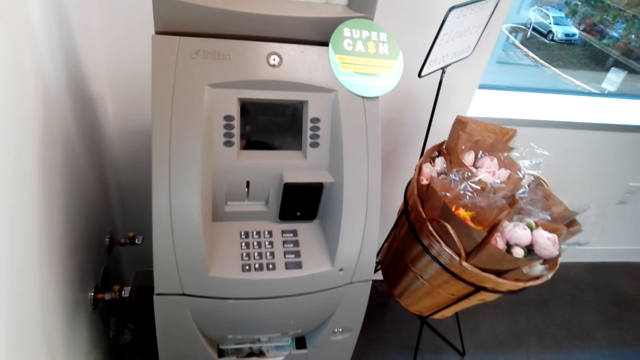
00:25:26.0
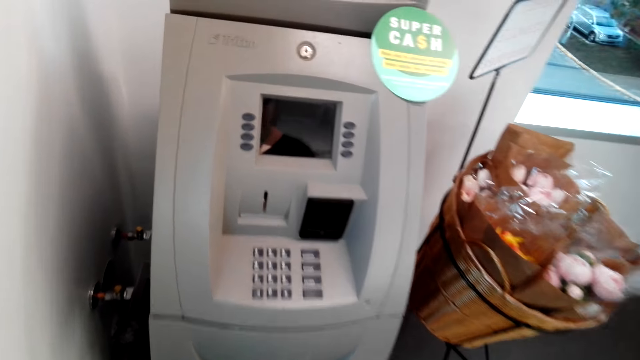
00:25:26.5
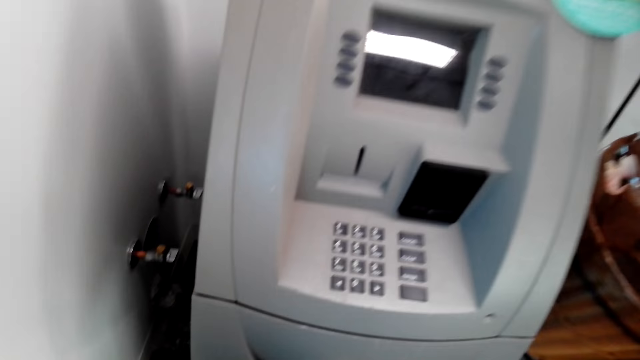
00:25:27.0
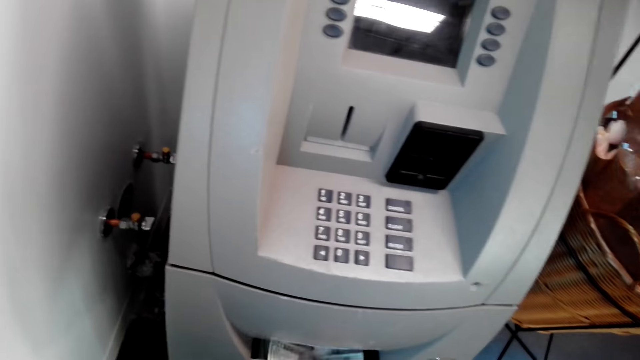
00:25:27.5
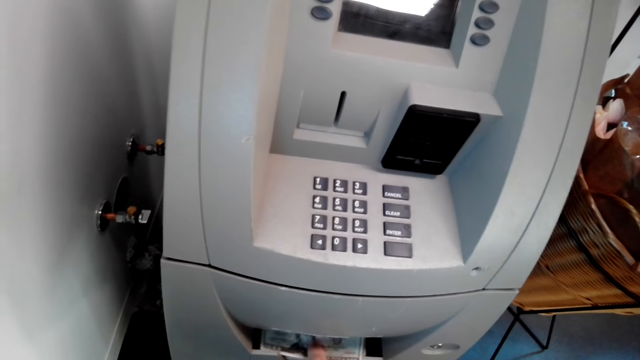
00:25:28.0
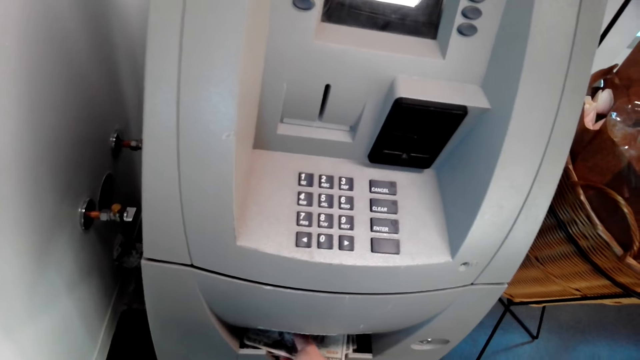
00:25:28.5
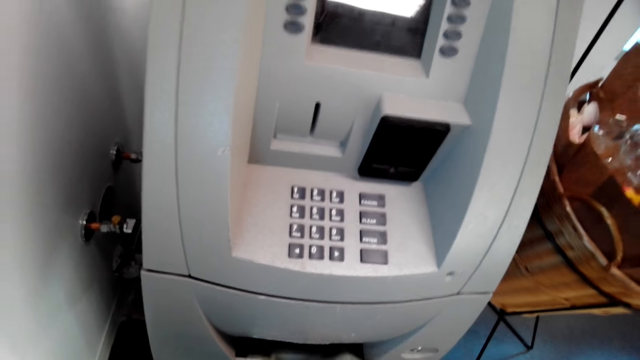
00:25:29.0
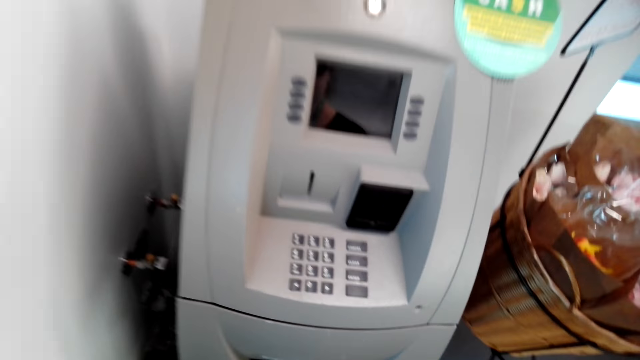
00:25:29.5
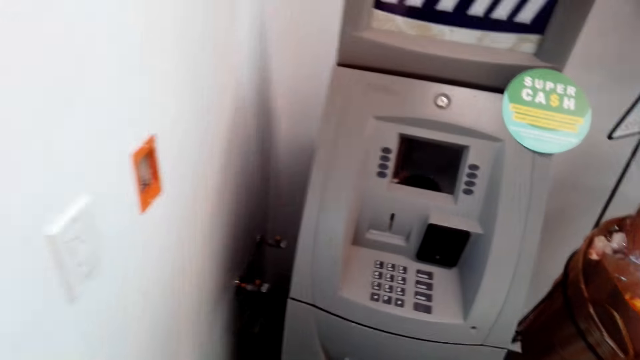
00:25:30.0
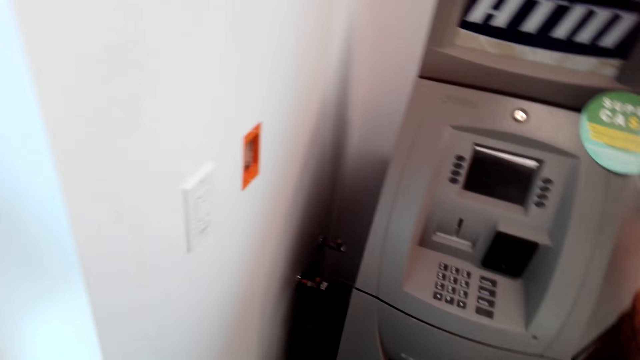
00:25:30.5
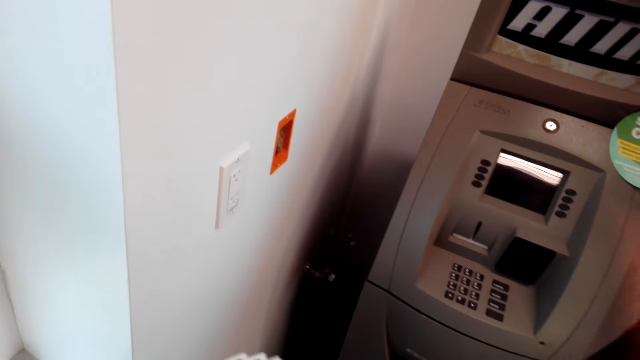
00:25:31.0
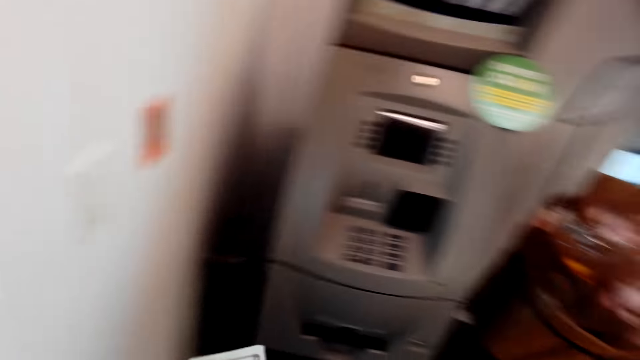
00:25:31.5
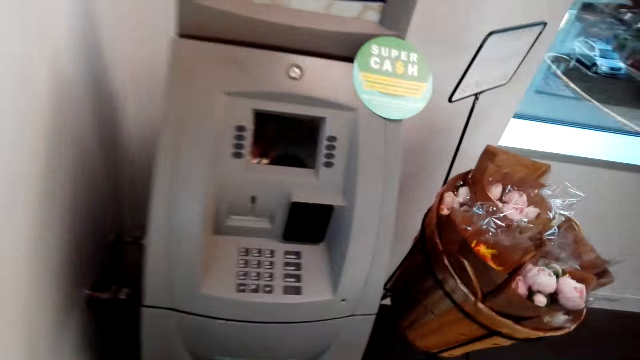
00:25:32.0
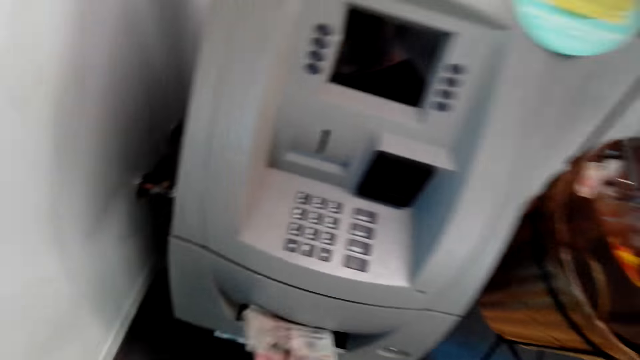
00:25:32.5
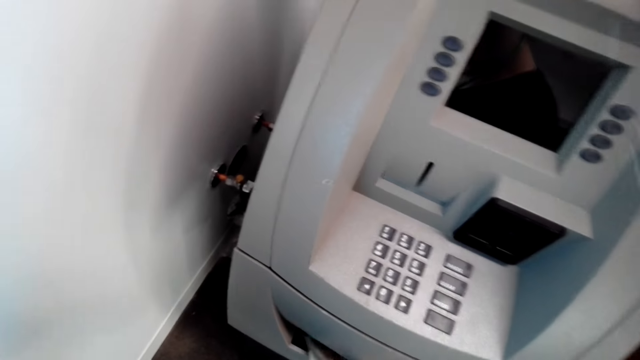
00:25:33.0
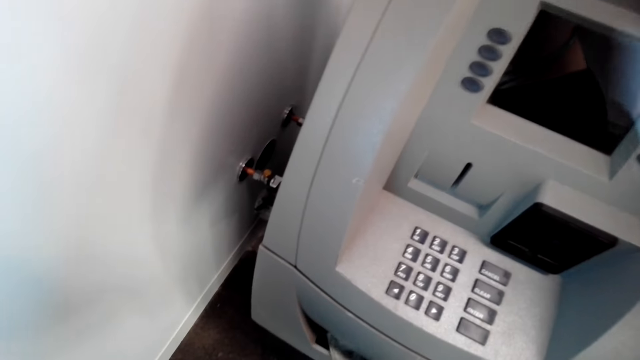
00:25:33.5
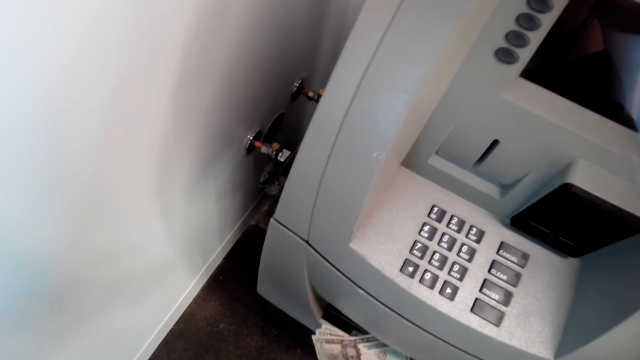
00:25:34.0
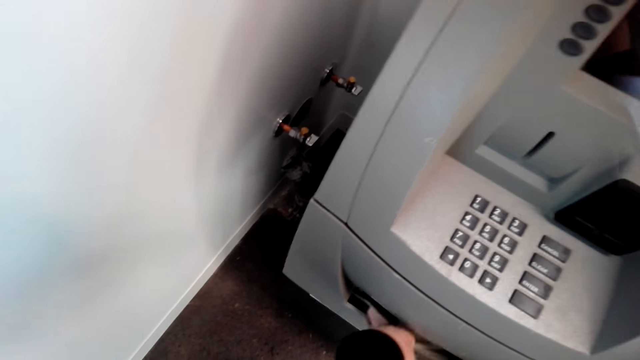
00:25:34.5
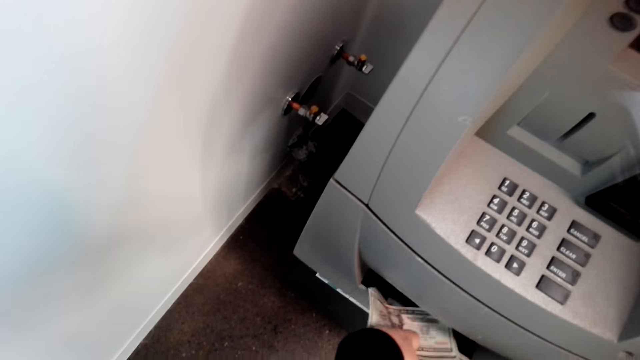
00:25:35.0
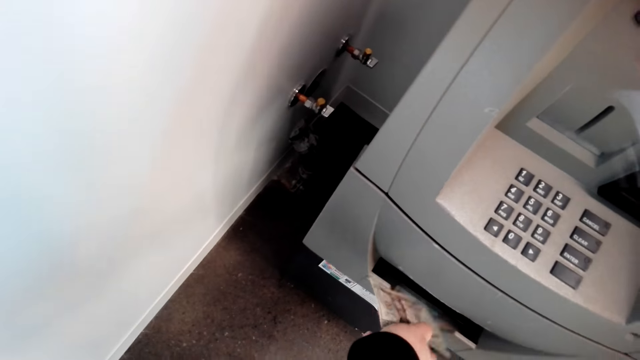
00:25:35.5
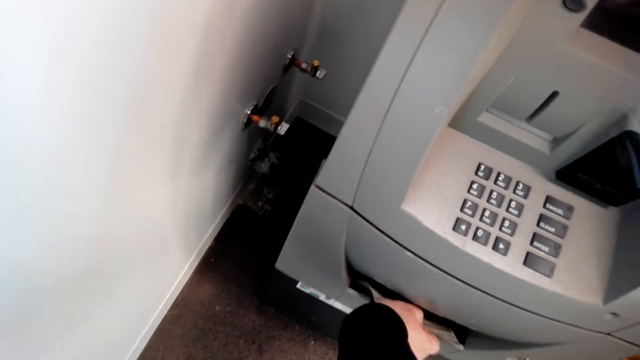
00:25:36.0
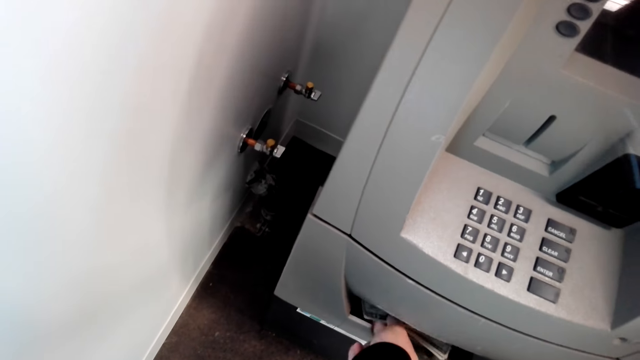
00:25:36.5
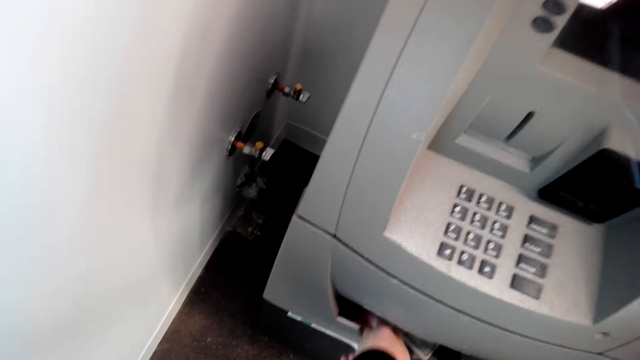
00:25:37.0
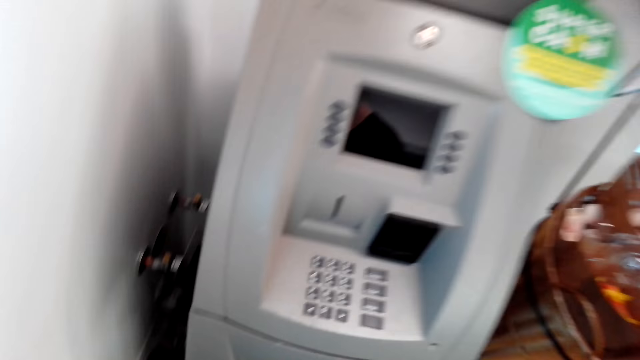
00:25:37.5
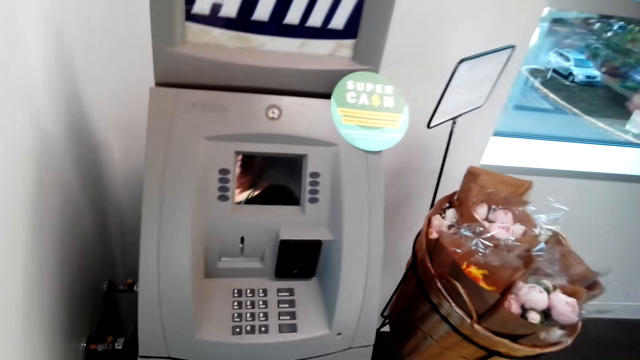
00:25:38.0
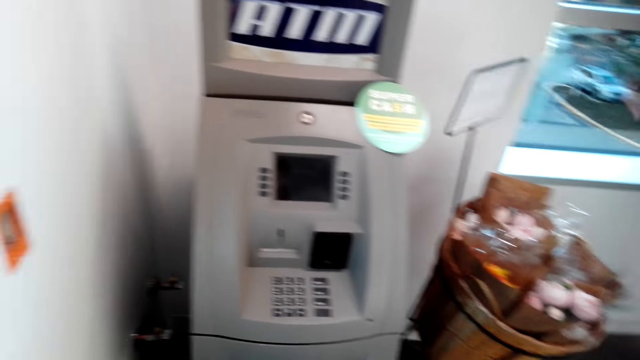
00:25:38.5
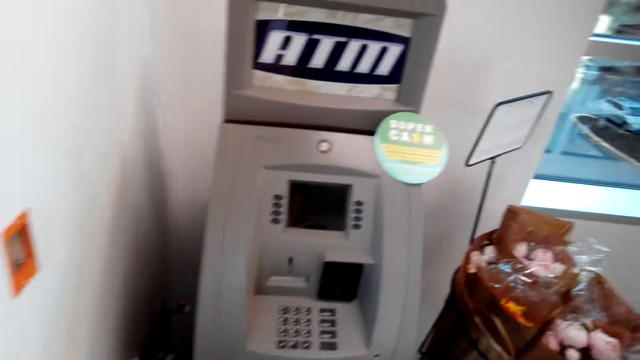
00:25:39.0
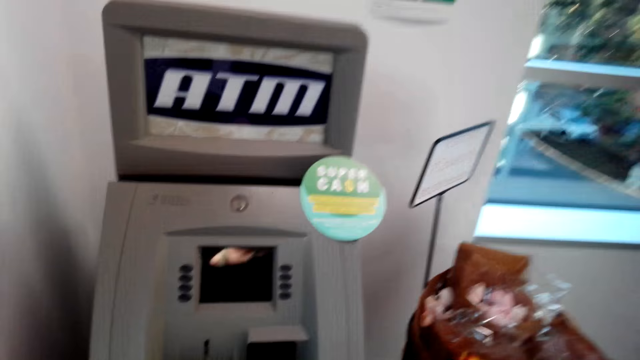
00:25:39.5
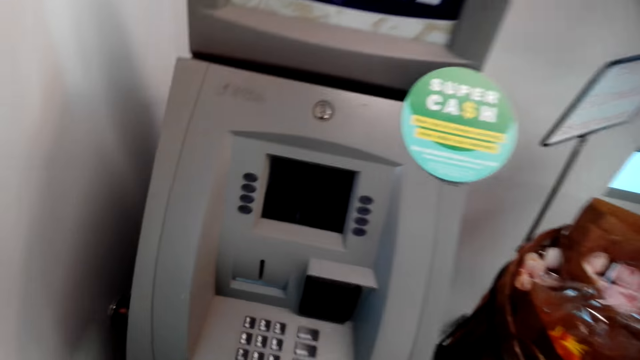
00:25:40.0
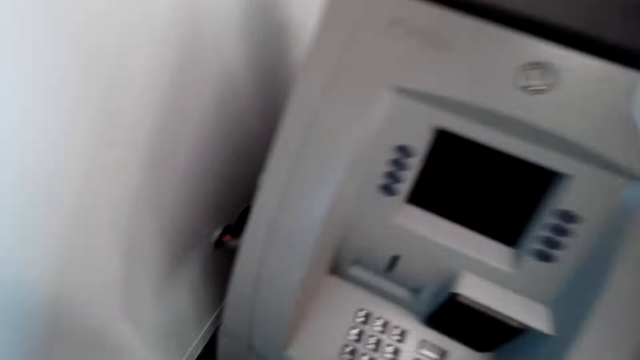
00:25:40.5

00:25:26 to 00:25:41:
The camera wearer pulls something. They take money from the ATM. They look around.

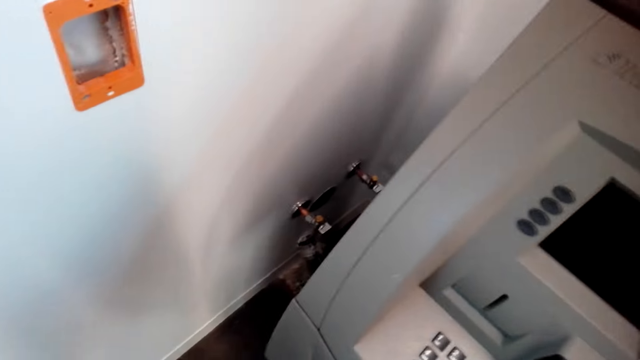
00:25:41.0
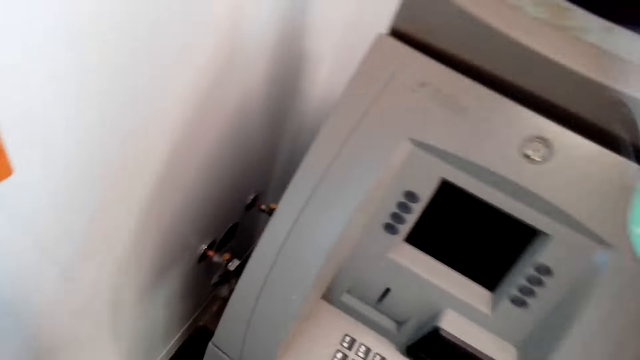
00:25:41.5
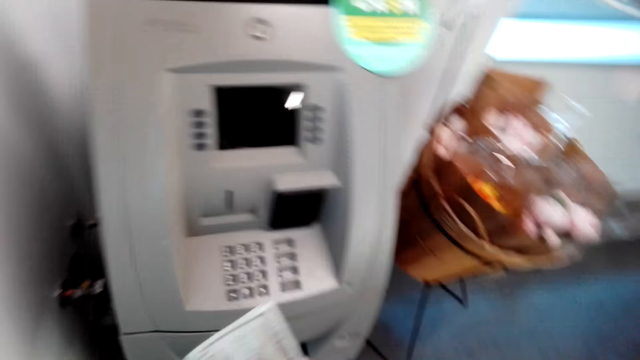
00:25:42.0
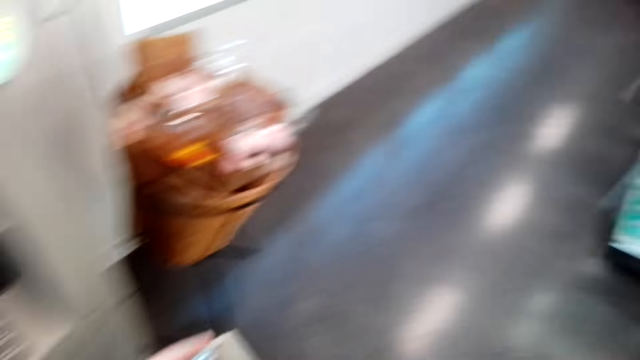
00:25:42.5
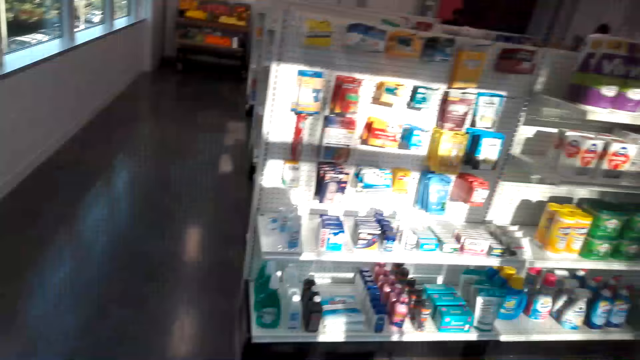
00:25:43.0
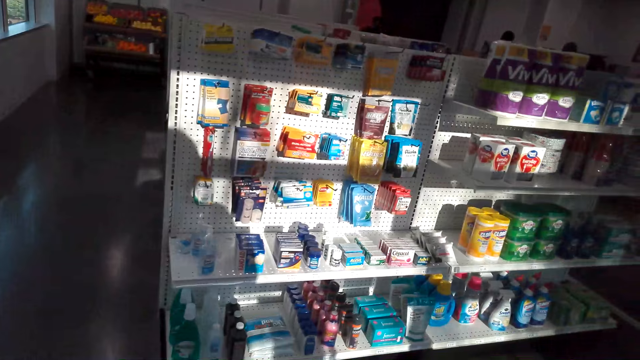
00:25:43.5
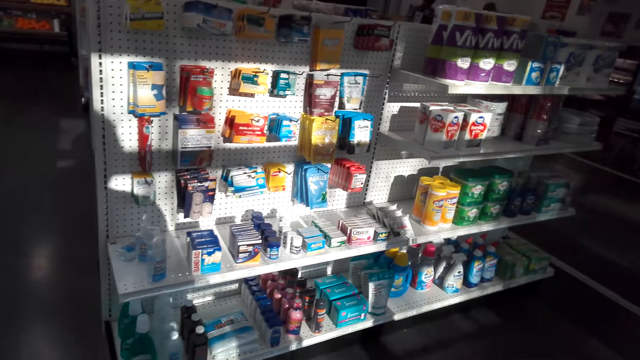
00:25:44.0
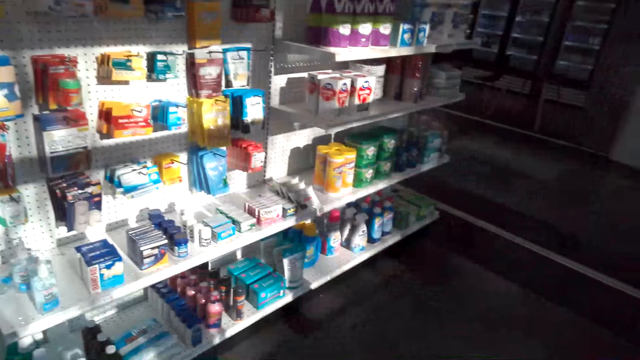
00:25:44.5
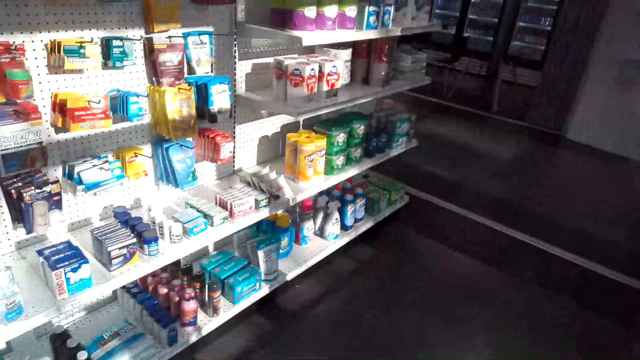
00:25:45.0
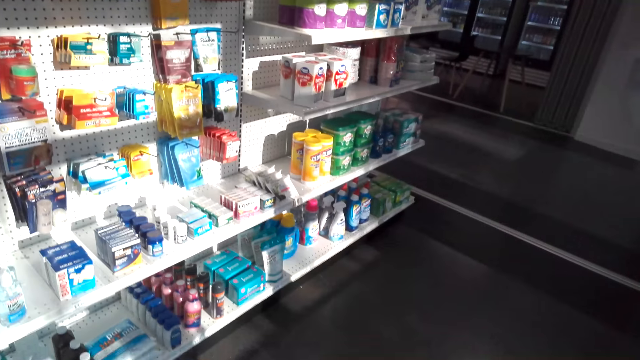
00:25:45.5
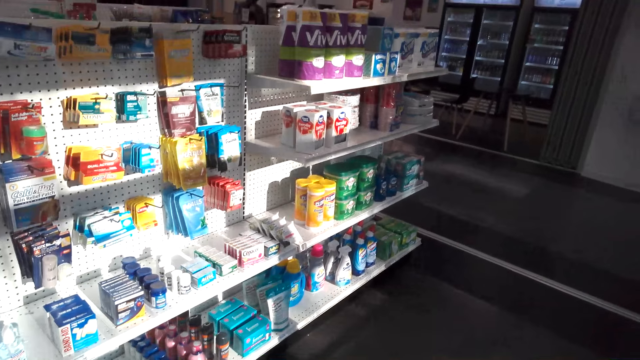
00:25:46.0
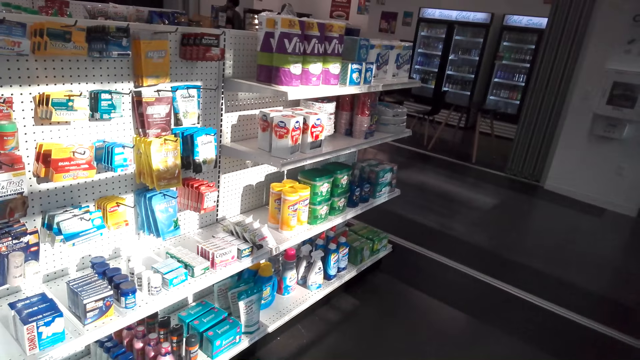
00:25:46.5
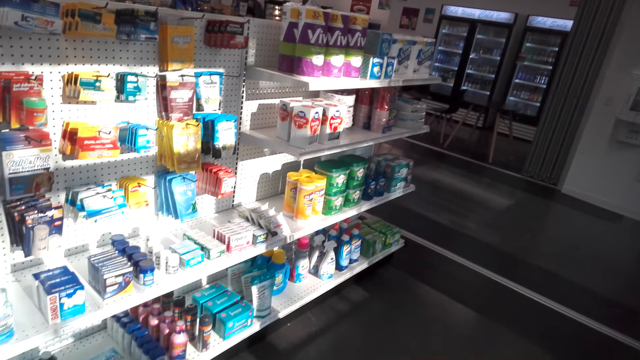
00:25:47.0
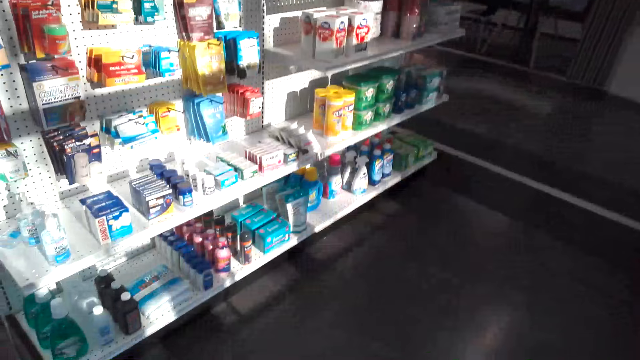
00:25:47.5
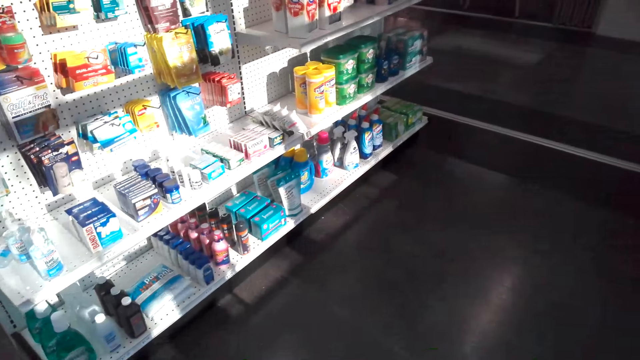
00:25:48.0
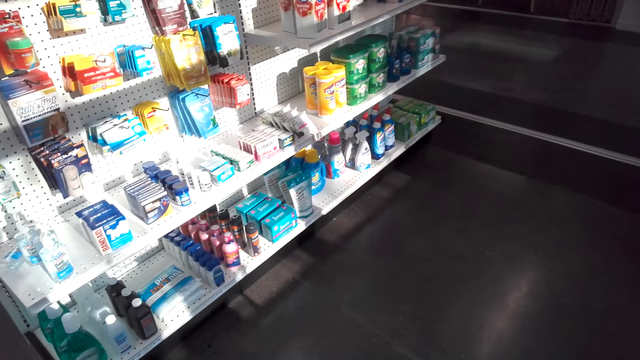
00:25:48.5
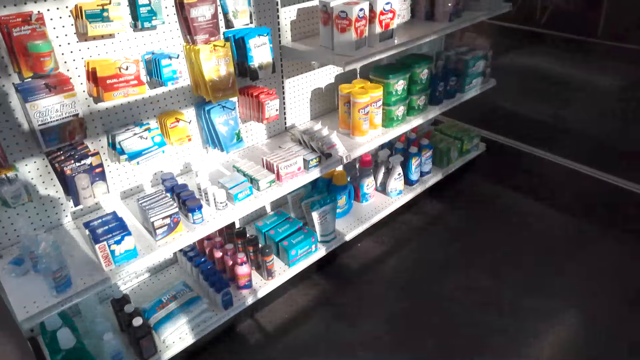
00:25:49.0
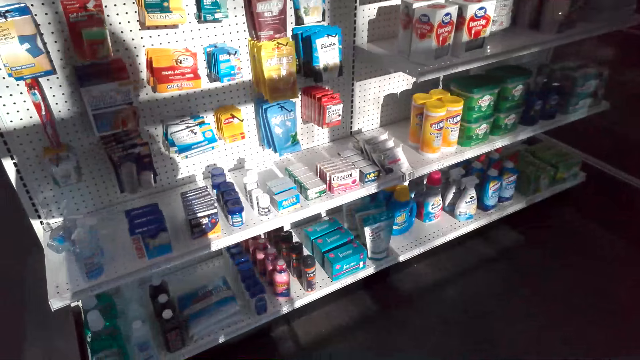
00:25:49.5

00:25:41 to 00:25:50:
The camera wearer walks around.
